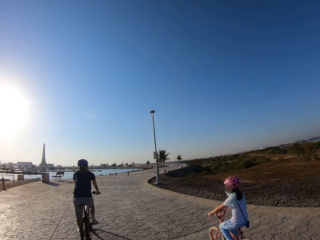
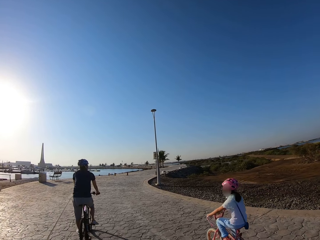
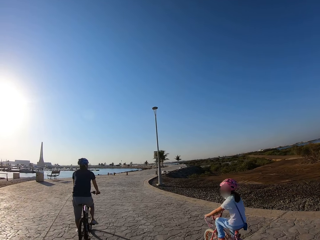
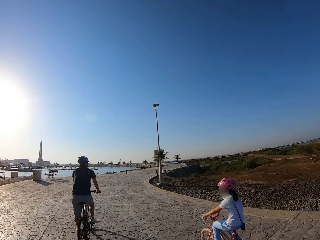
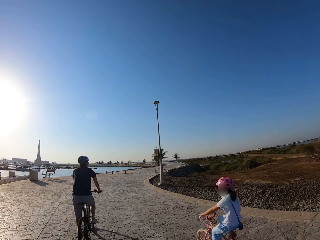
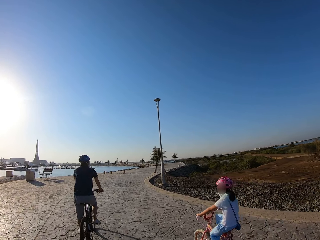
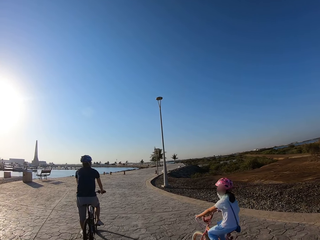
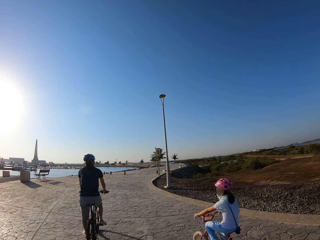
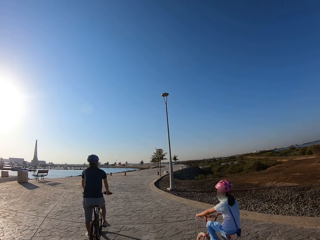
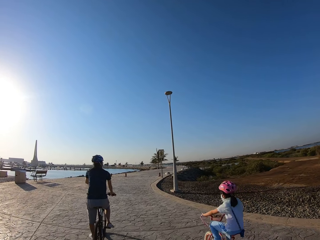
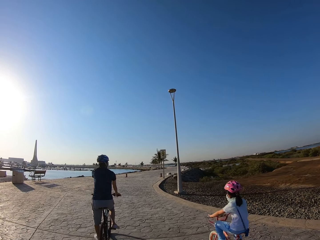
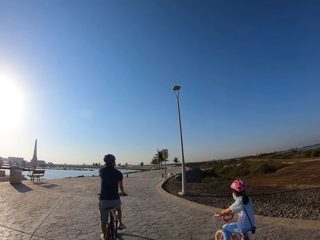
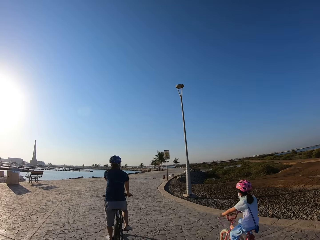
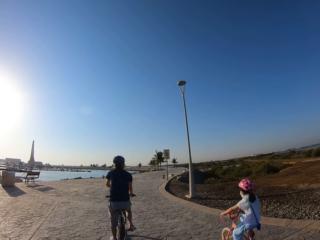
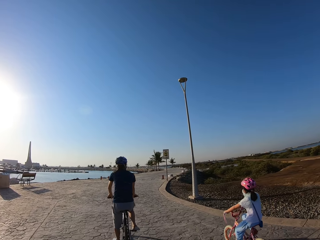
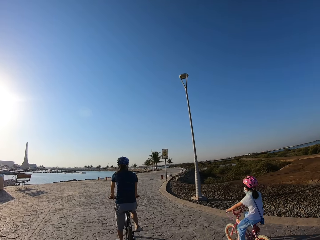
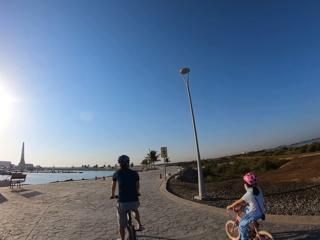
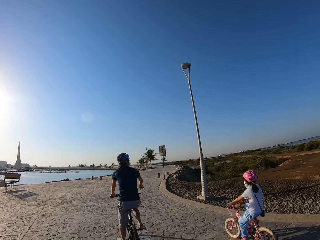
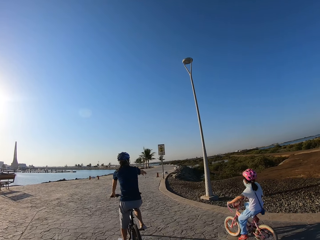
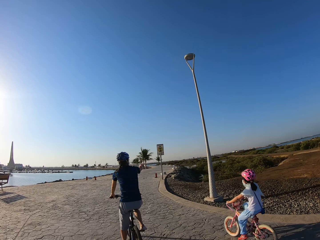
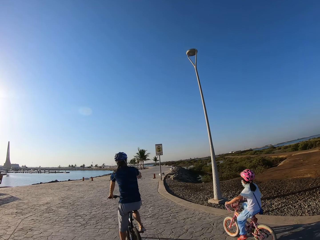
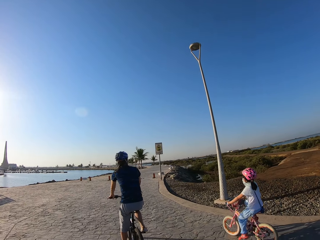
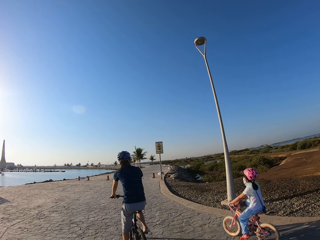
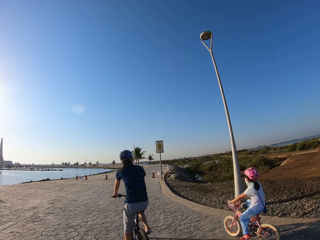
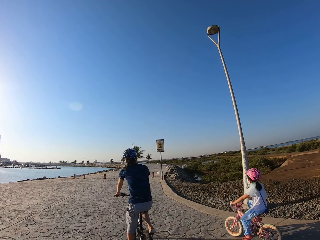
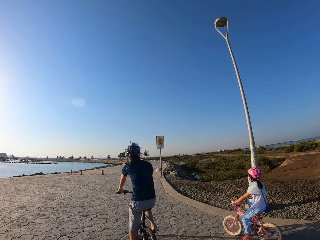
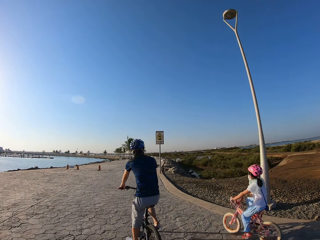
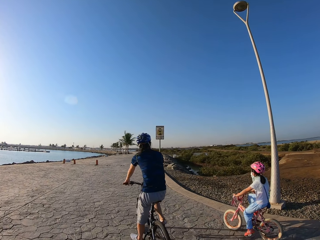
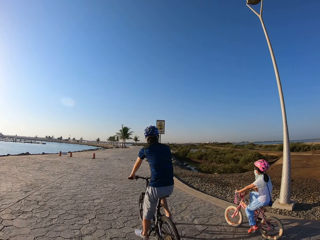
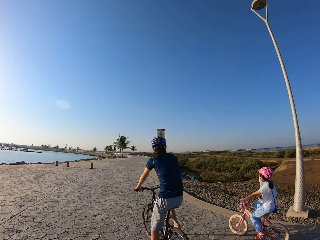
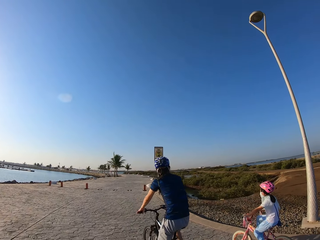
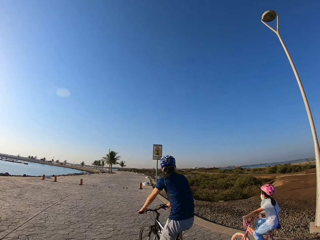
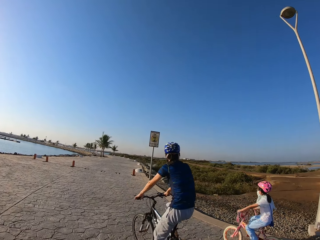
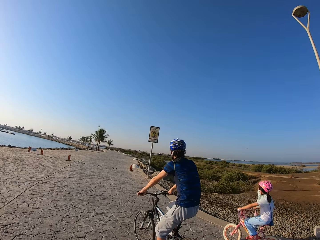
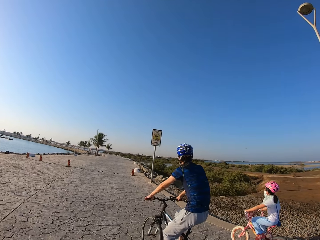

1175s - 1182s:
A man makes a hand gesture.

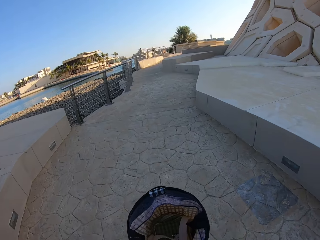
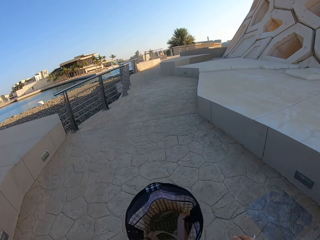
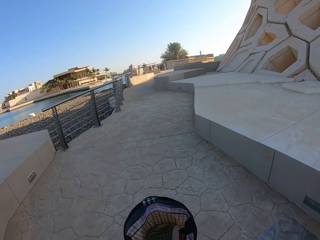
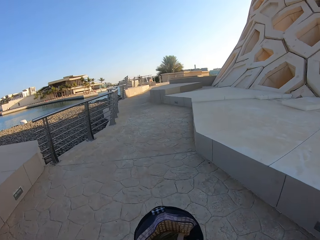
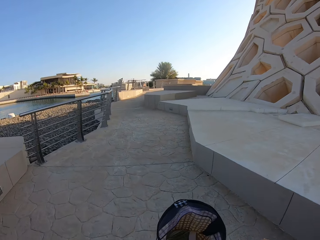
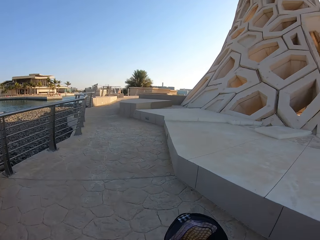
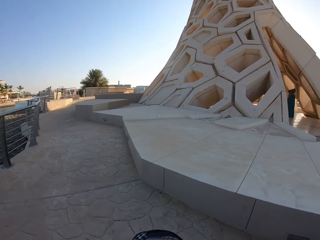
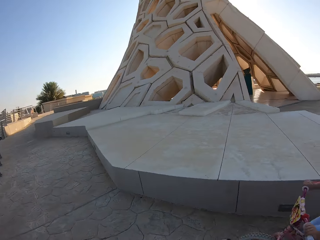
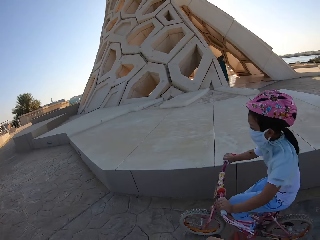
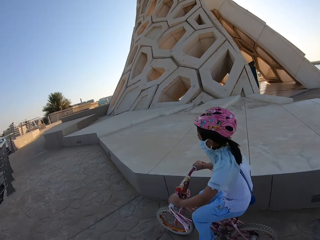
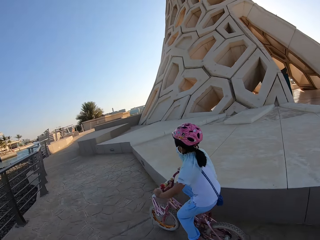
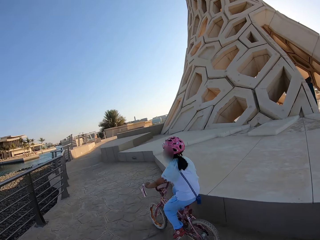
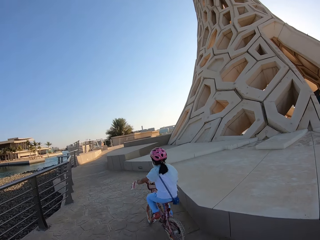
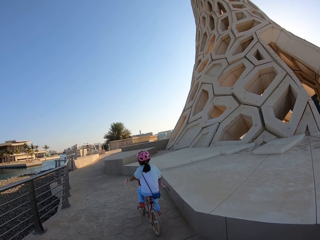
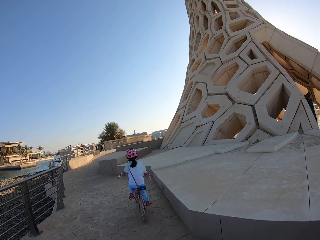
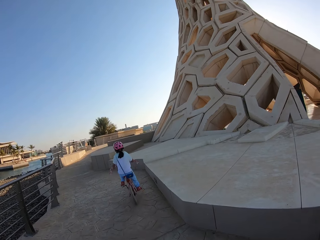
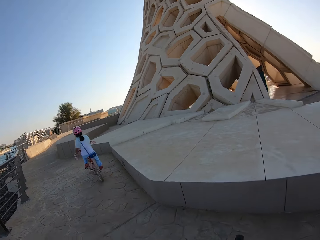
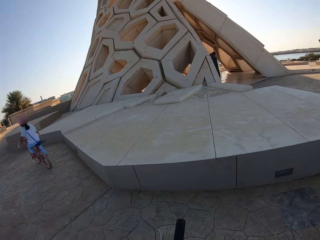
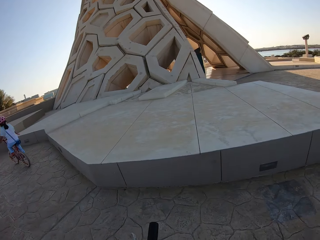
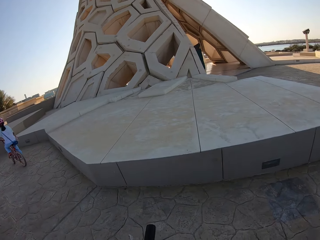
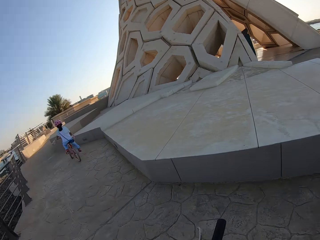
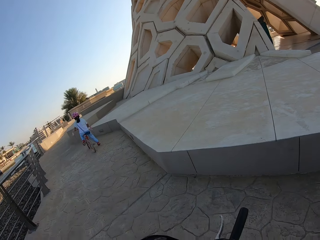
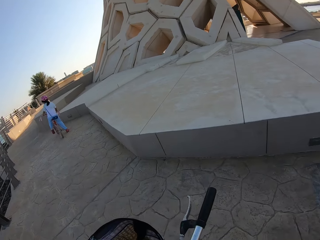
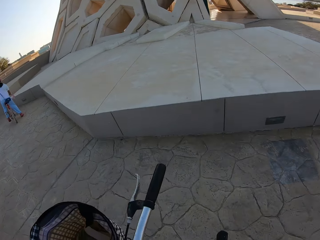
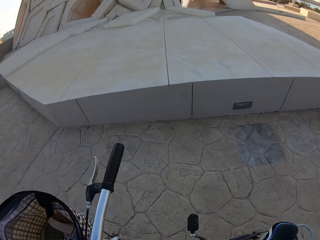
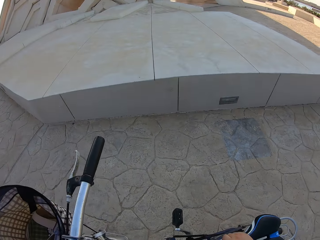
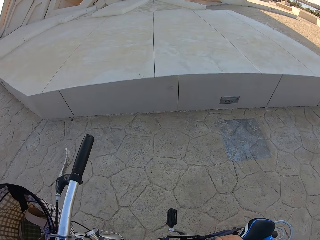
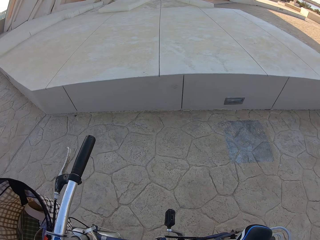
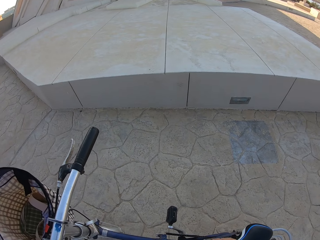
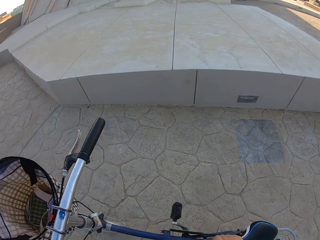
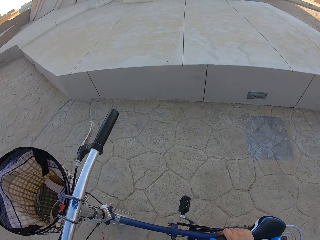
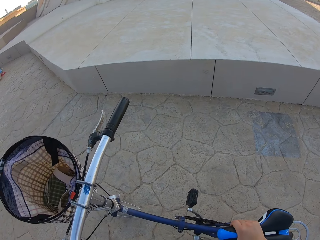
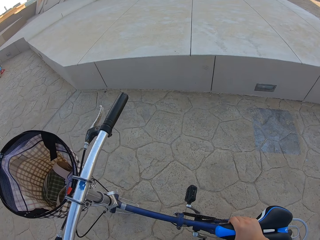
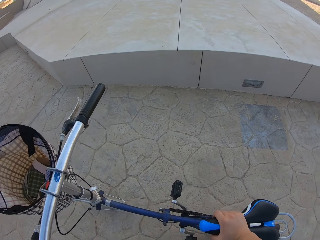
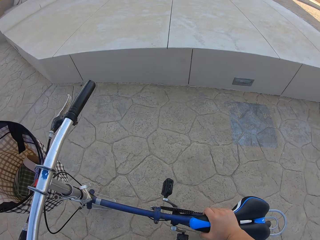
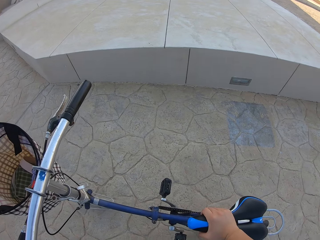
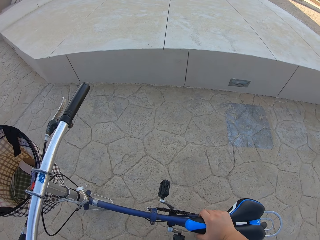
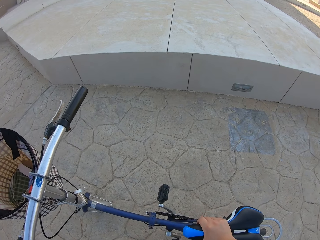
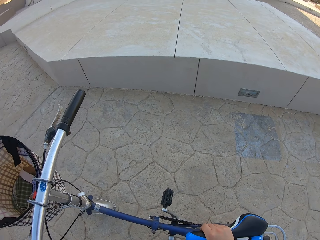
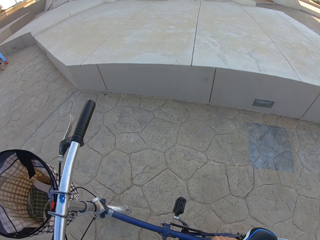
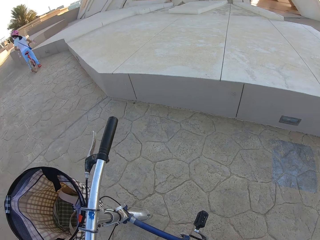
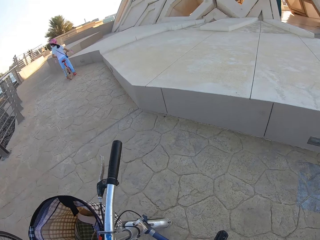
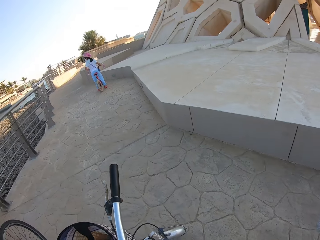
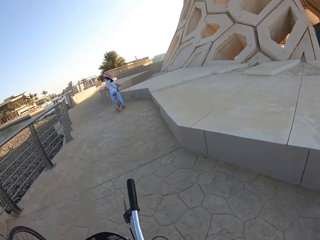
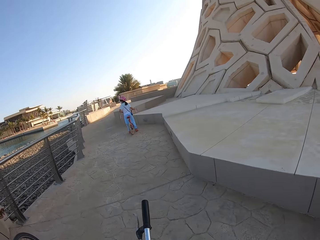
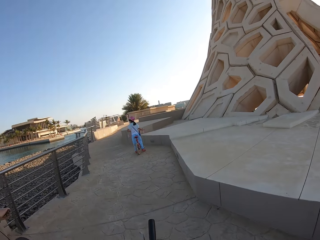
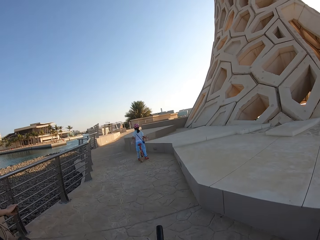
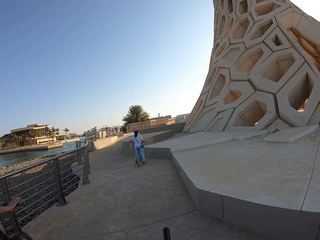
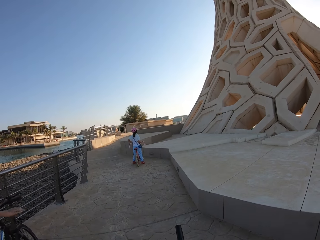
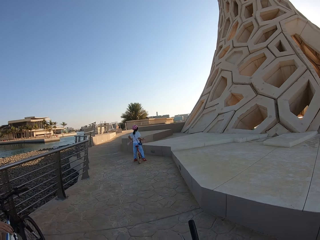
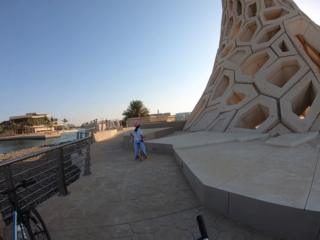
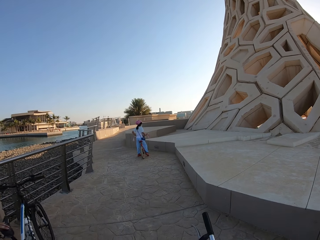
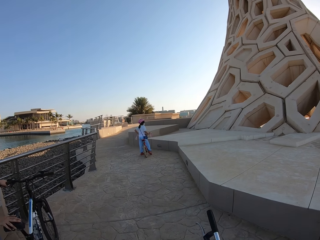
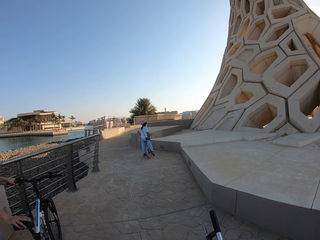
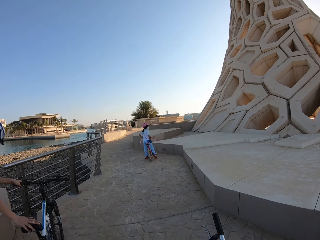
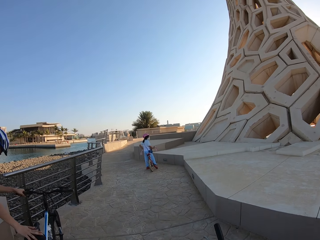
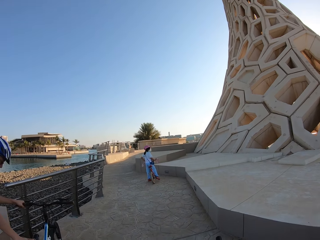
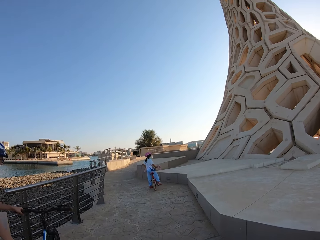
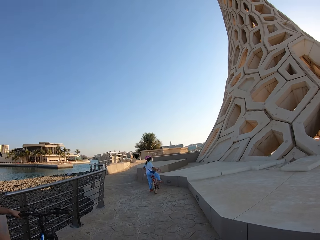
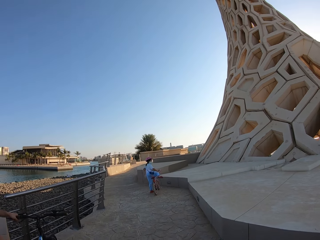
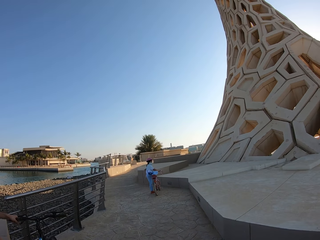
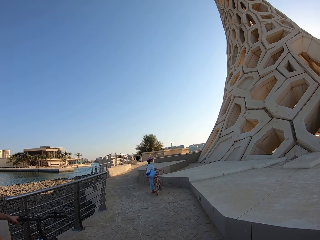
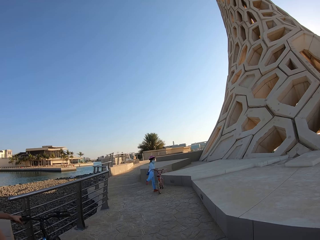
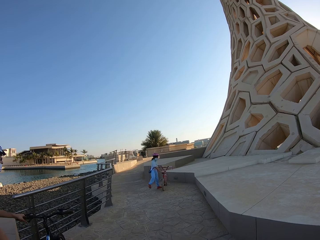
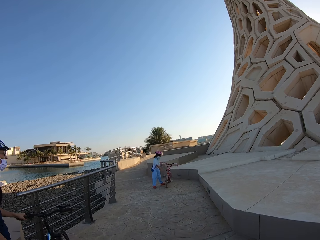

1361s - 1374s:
The camera wearer stops cycling. A person stops riding. The camera wearer looks at the bike. They hold the bicycle. The person alights from the bicycle.

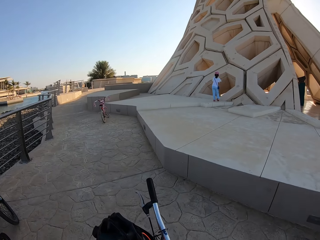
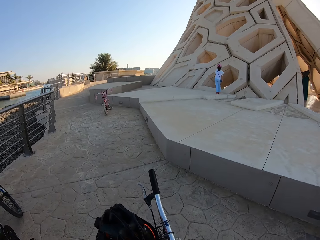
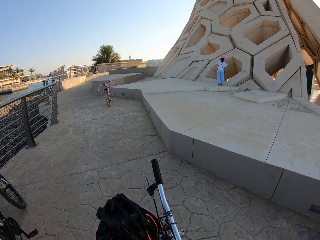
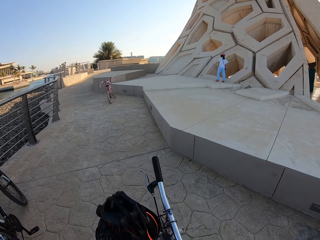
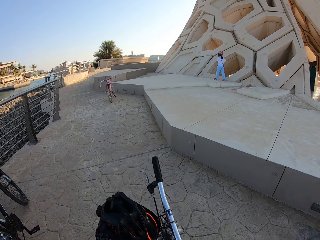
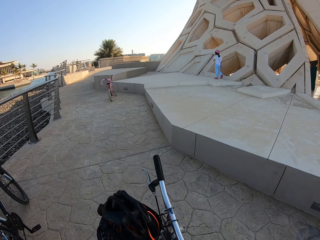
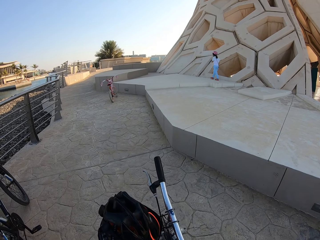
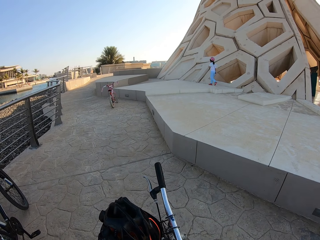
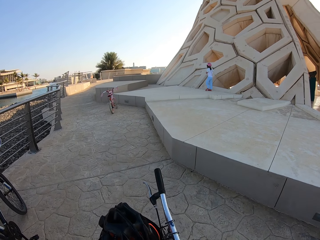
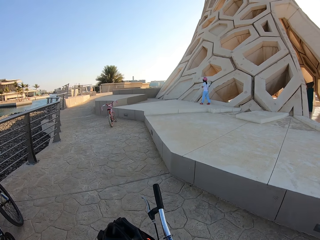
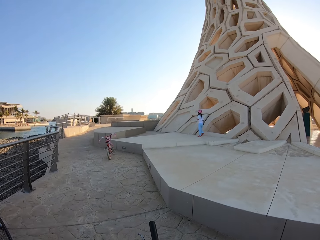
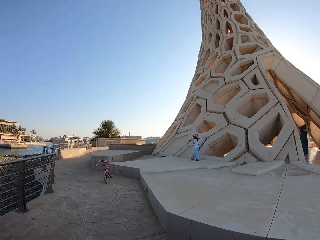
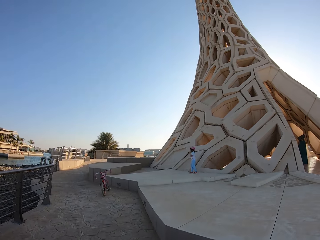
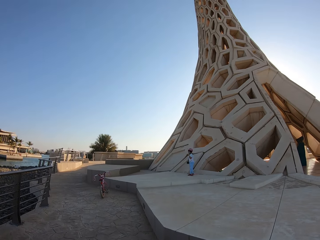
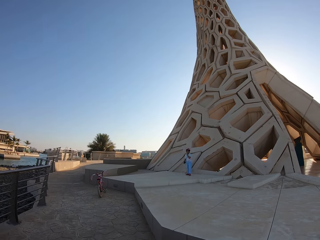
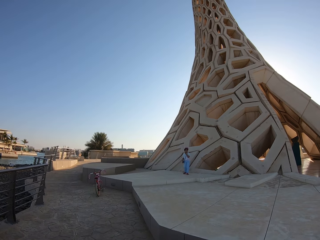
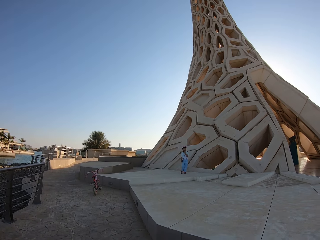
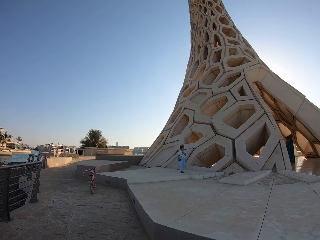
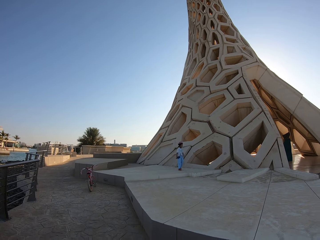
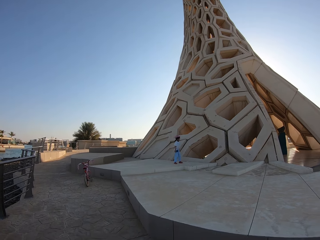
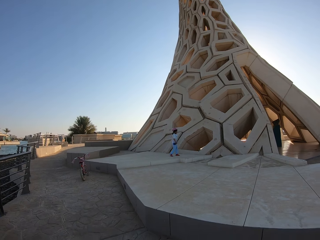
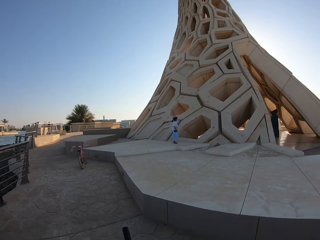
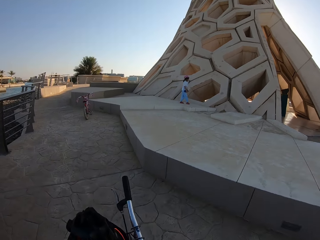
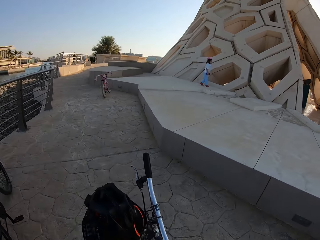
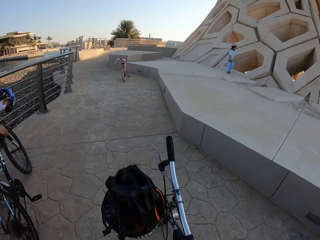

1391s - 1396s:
The camera wearer looks at the monument.
